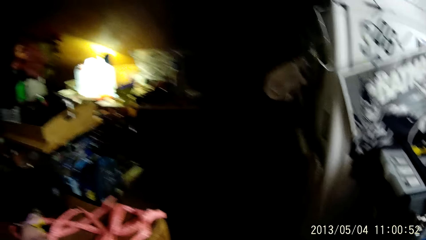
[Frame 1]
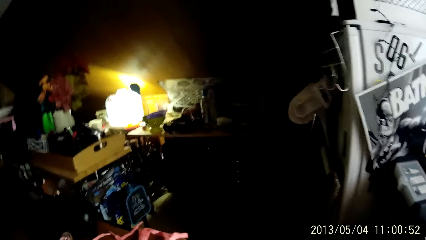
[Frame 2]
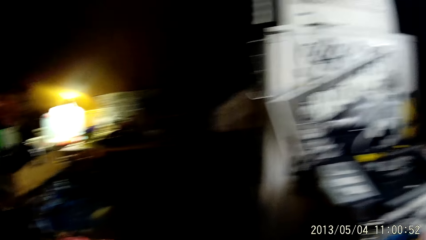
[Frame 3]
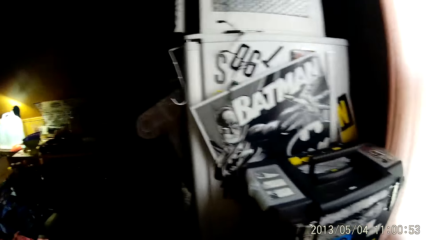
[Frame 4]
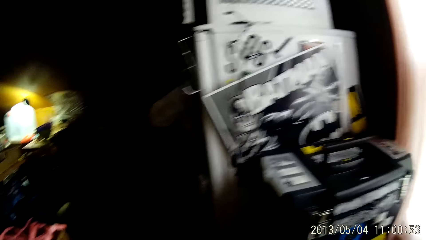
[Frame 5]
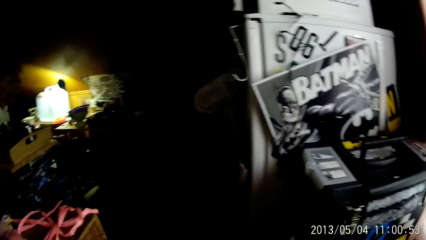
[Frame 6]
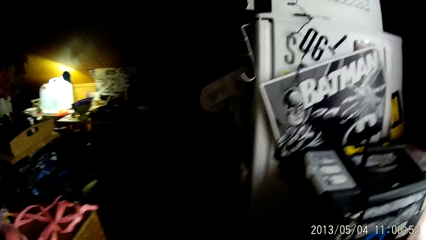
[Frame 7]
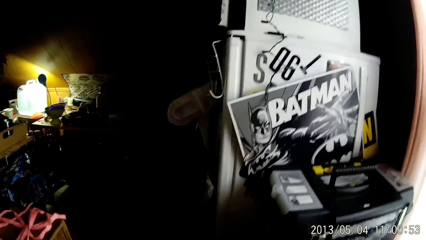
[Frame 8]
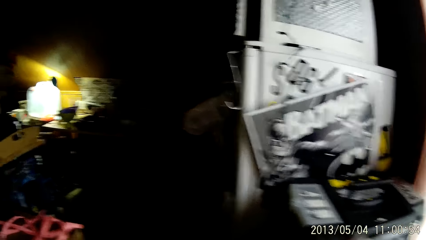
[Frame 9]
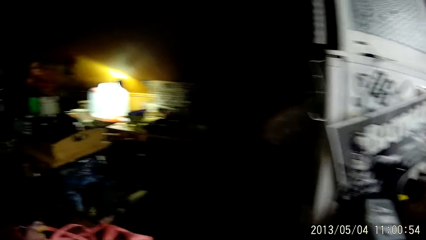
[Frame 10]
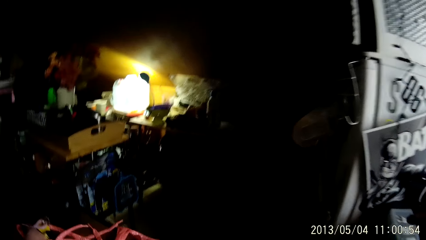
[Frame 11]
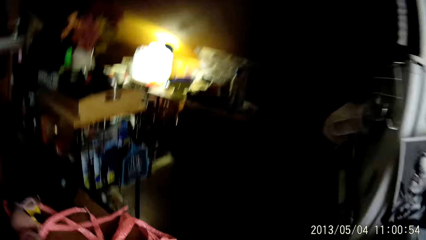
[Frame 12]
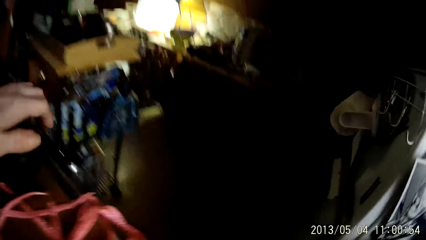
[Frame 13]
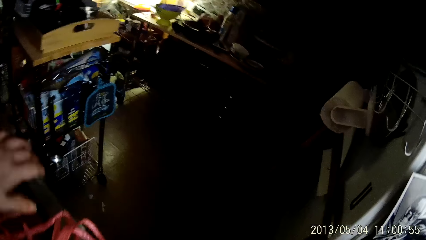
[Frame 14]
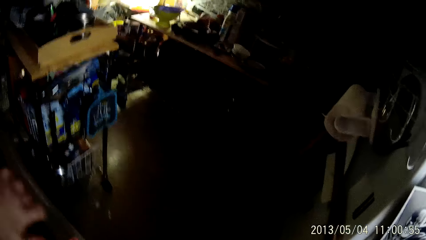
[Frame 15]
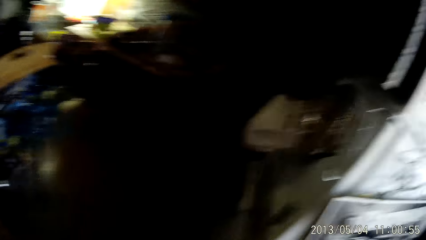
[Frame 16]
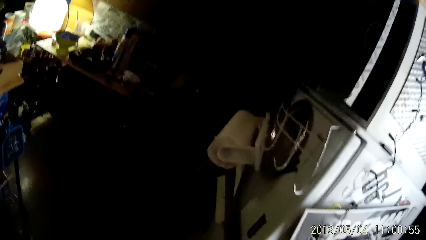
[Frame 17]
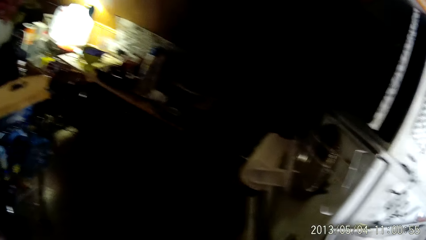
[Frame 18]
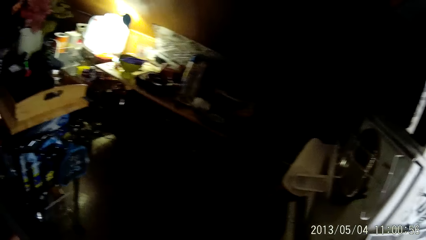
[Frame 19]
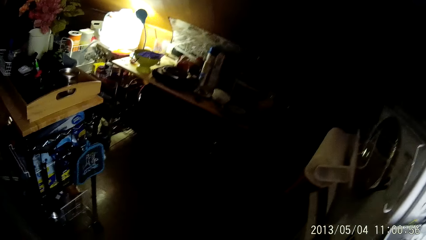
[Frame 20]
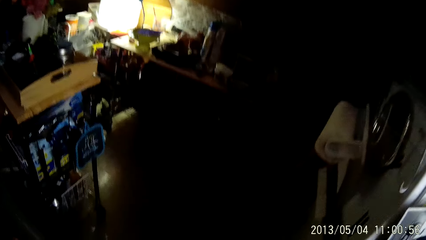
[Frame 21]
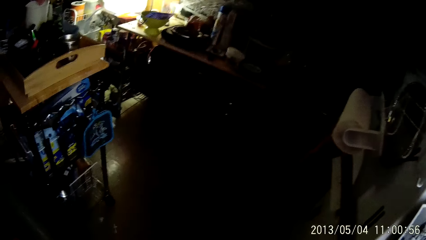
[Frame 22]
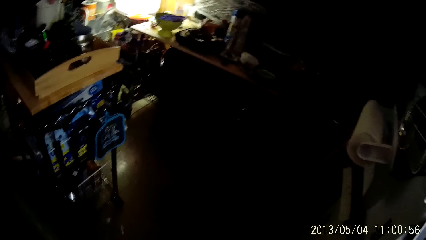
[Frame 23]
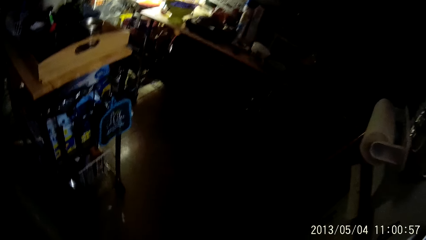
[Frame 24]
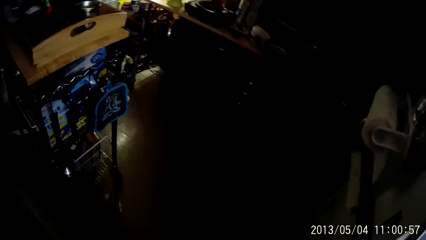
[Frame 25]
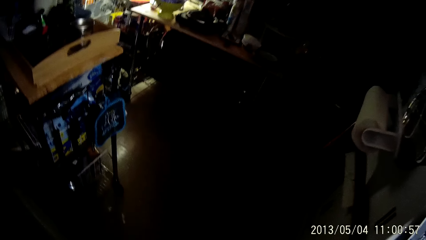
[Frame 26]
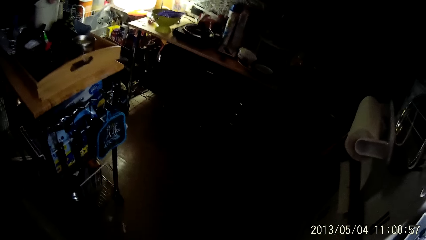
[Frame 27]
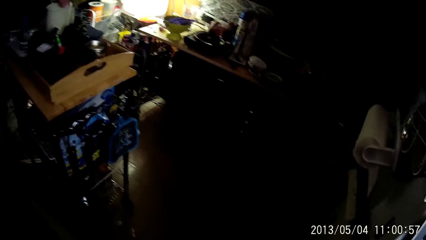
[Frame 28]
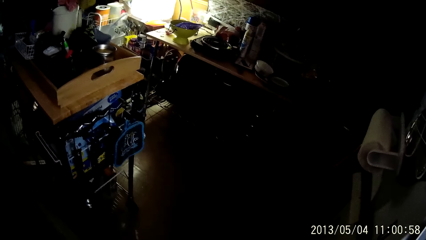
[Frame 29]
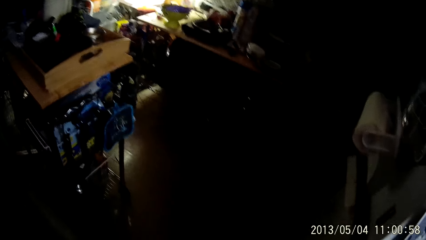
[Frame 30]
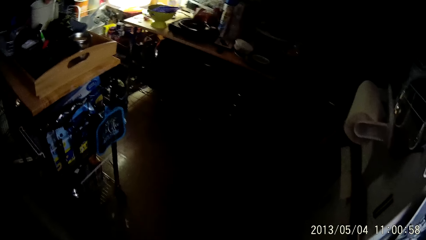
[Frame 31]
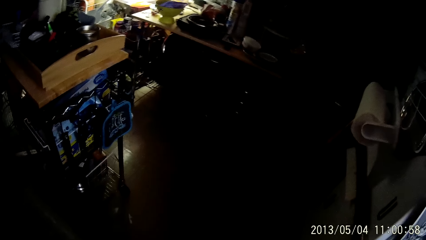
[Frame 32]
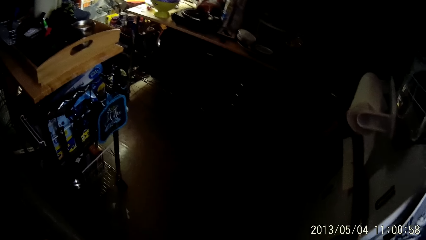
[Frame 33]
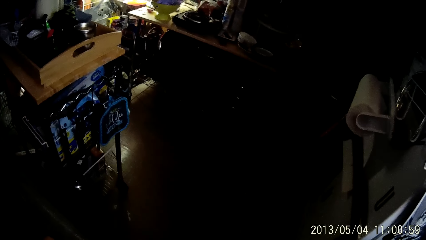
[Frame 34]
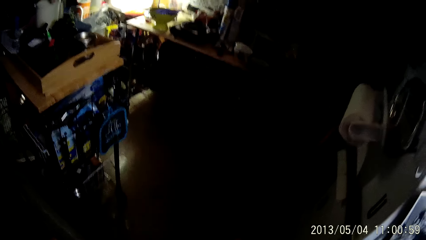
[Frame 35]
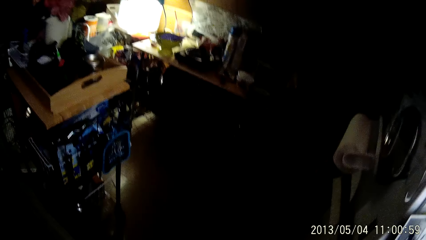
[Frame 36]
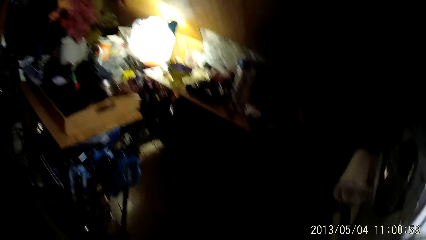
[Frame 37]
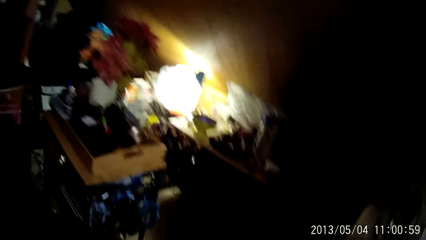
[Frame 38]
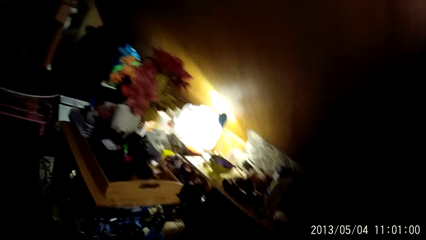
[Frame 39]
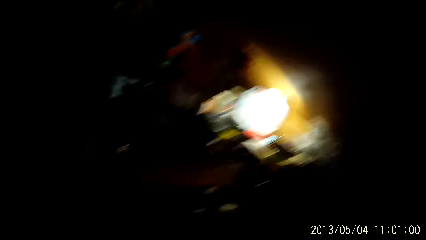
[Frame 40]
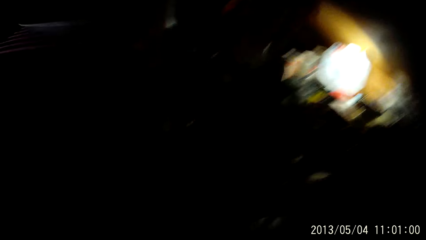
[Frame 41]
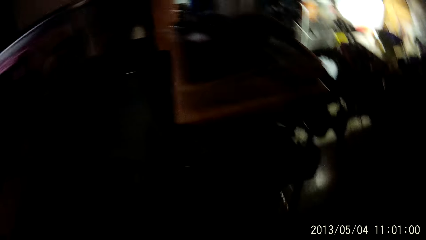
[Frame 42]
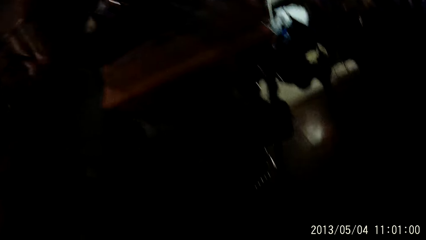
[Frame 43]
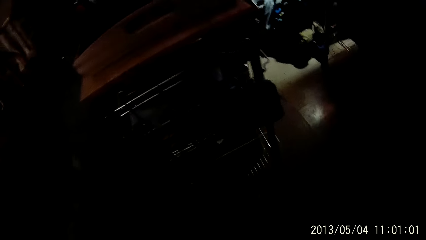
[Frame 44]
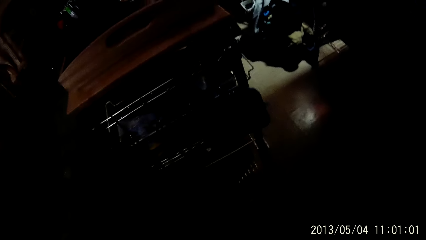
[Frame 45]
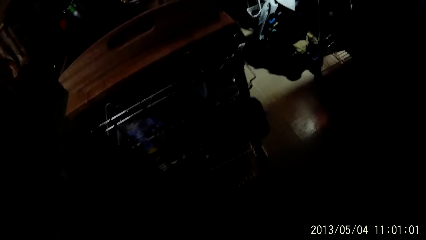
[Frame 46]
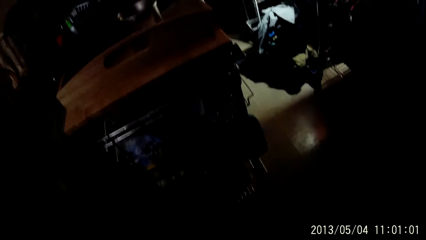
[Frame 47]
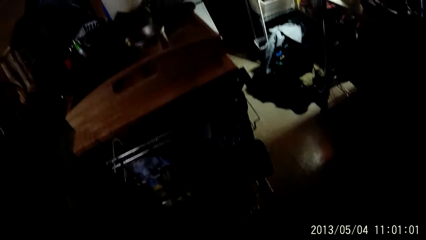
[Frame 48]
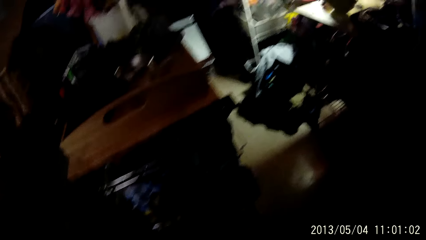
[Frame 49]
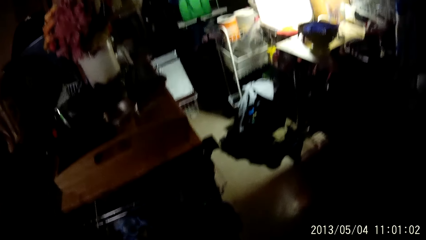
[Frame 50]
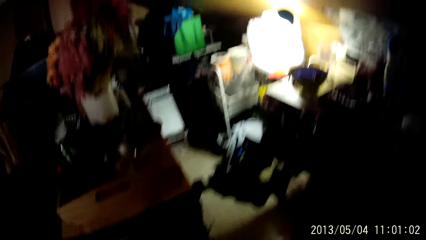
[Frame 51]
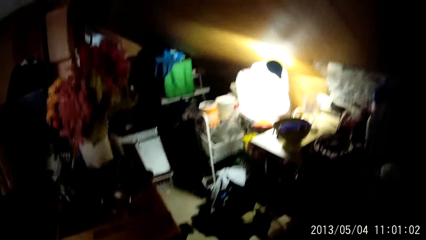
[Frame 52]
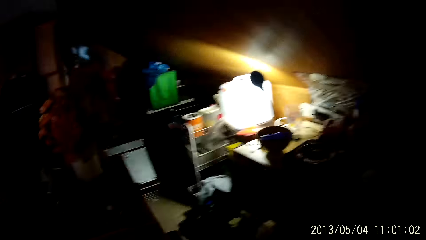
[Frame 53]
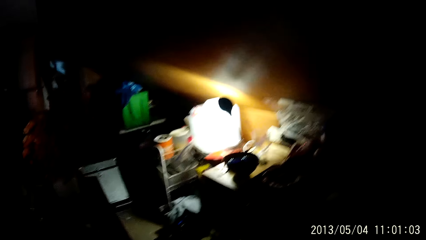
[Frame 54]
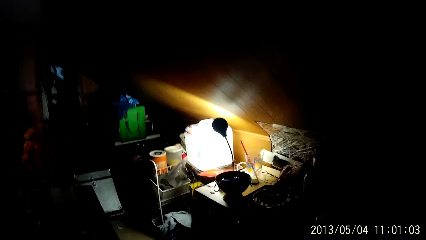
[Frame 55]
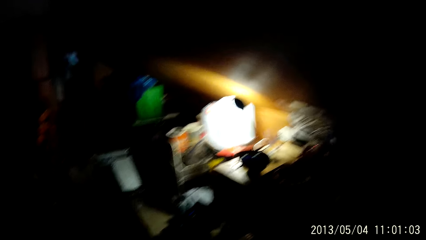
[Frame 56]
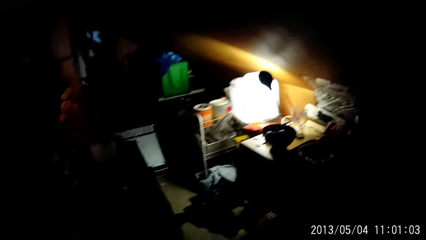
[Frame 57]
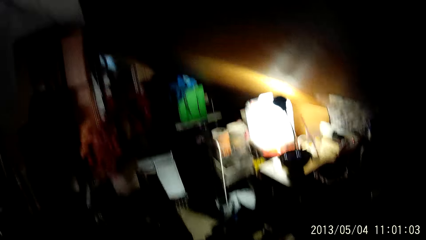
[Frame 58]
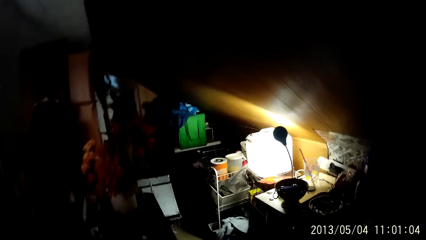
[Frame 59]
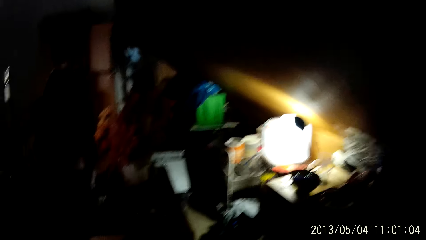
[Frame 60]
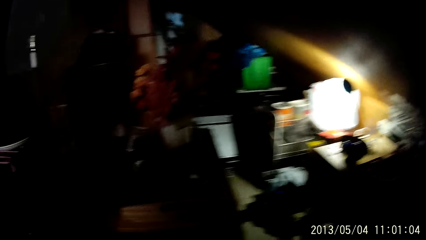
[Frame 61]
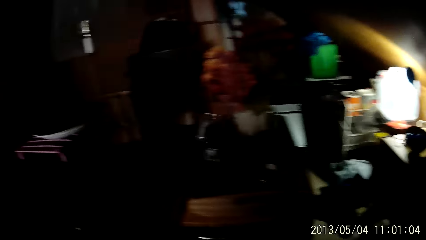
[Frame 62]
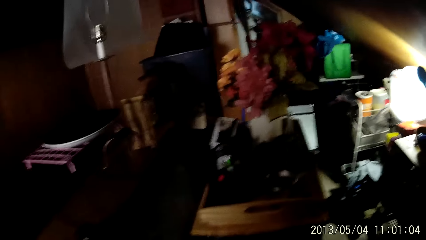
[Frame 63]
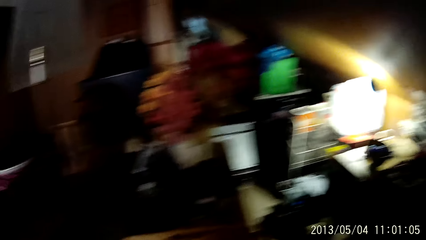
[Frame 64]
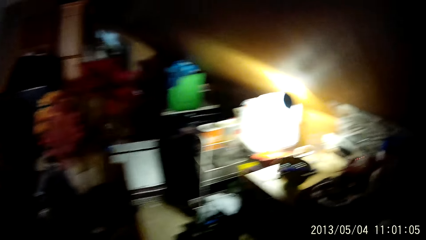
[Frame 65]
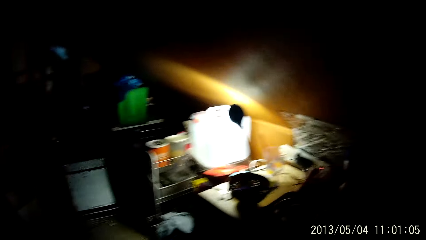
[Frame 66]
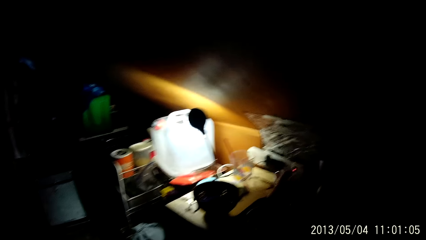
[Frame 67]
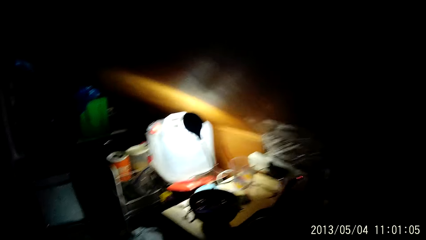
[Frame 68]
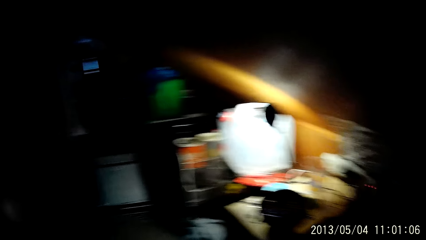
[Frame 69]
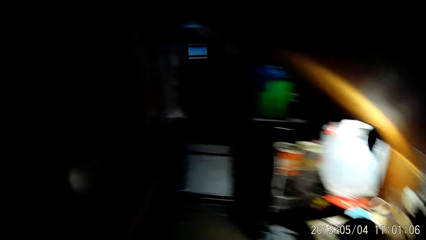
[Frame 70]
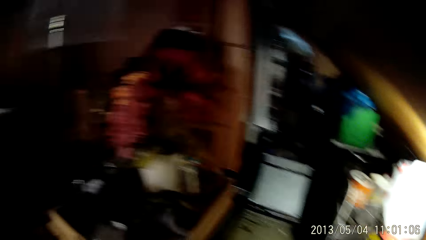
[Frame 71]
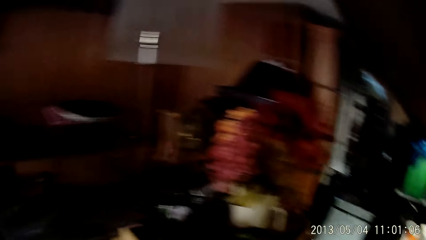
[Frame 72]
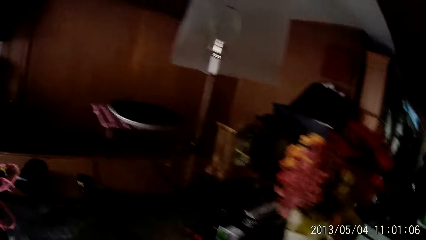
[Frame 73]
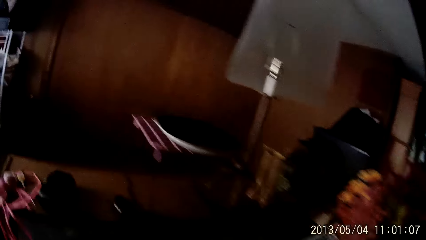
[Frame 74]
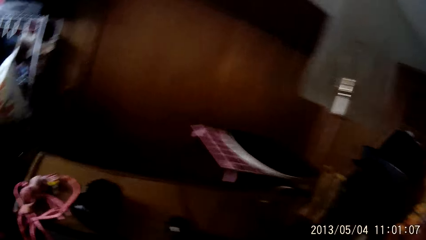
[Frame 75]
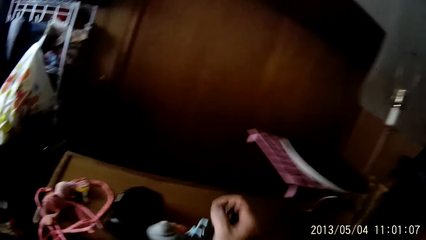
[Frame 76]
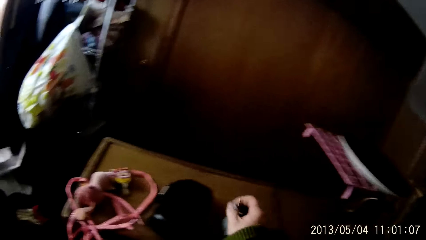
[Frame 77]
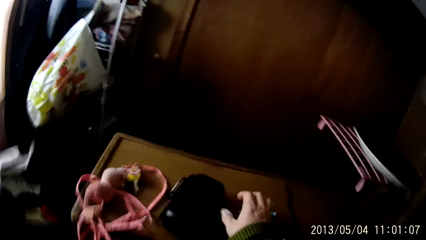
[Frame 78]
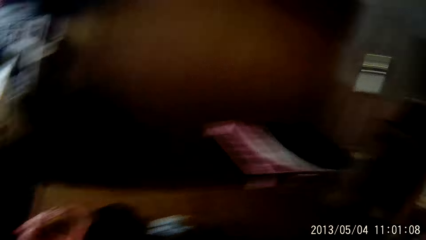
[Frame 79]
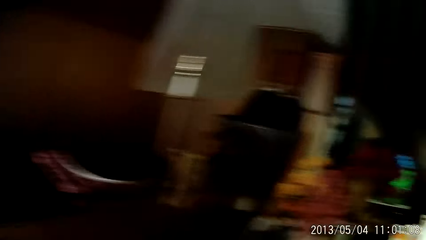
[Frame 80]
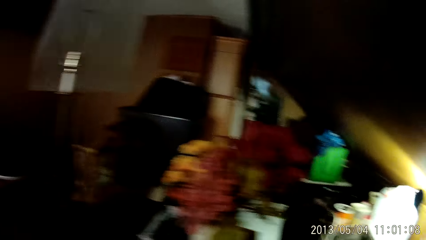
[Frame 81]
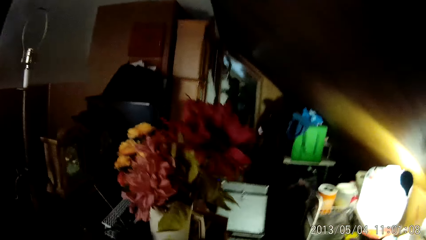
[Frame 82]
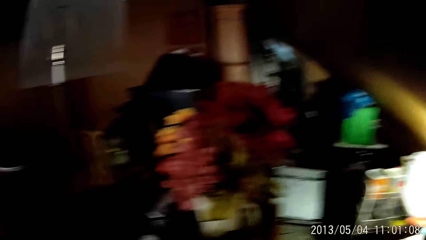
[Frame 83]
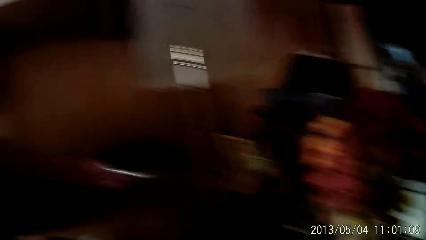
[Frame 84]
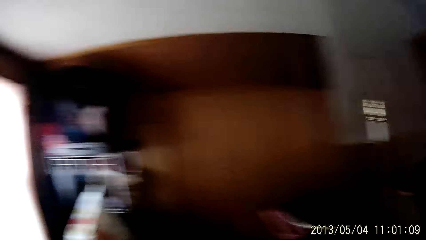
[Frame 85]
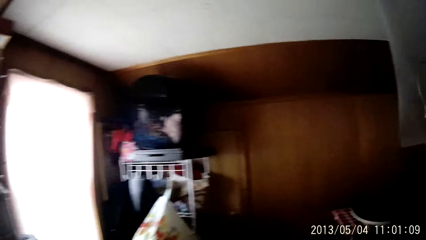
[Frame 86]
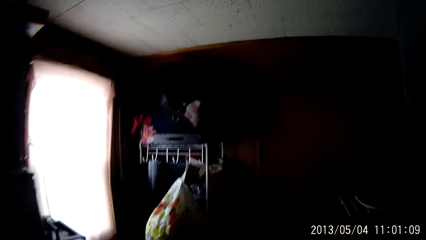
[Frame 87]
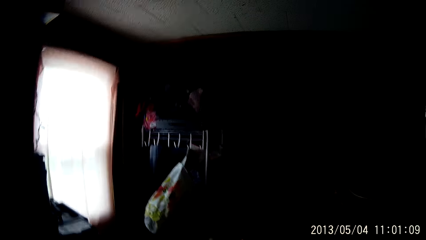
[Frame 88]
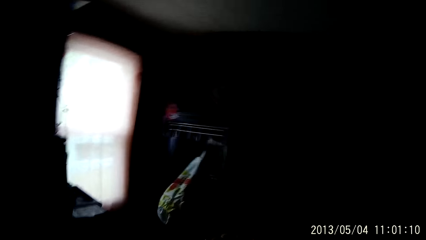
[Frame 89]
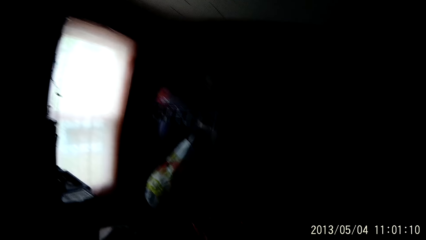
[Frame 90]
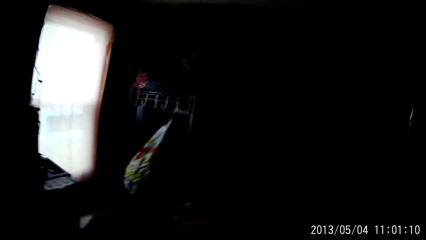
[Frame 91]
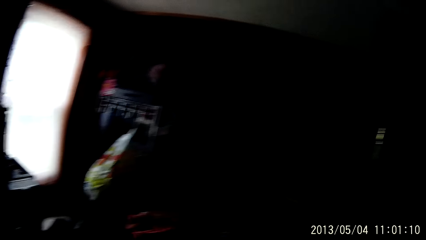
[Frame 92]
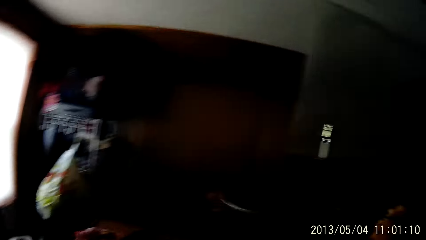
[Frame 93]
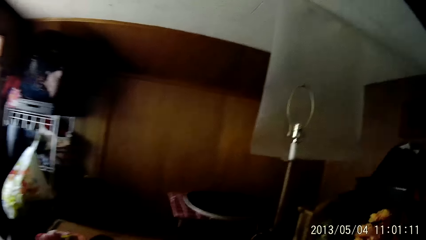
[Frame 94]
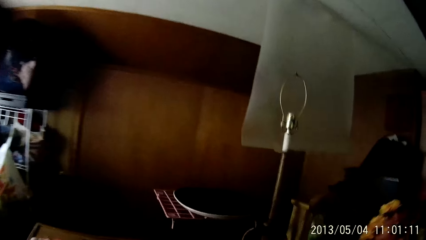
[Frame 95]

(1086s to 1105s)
The camera wearer walks around repeatedly. He drops a cloth in his left hand on a table.
